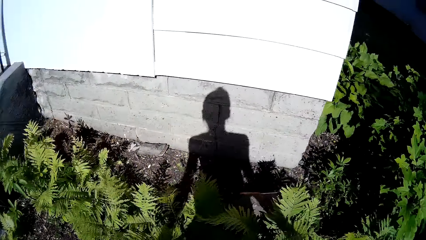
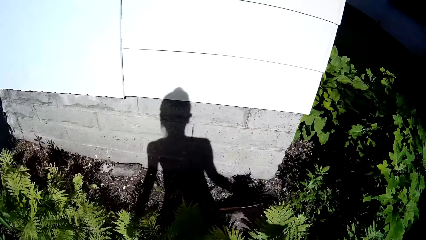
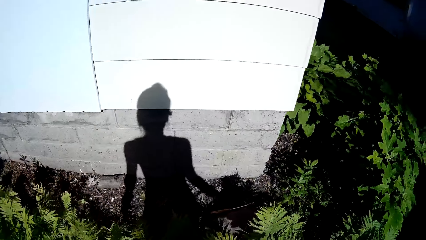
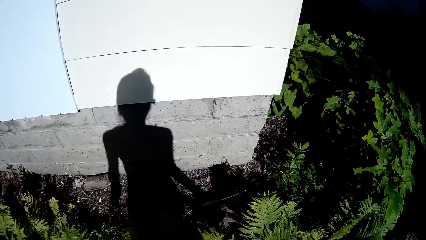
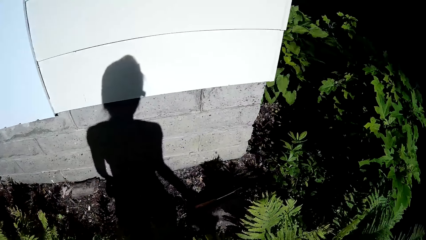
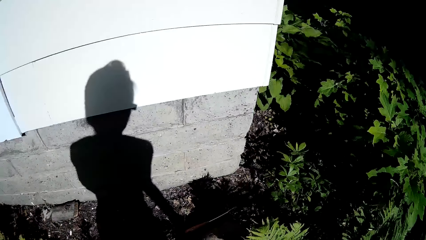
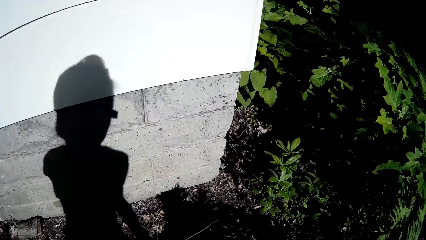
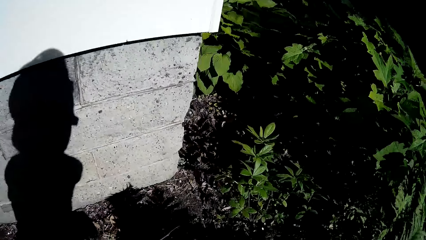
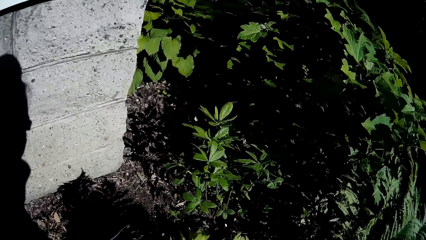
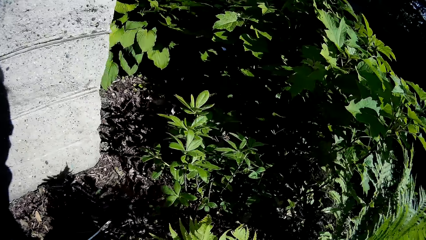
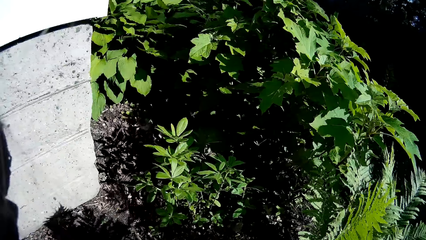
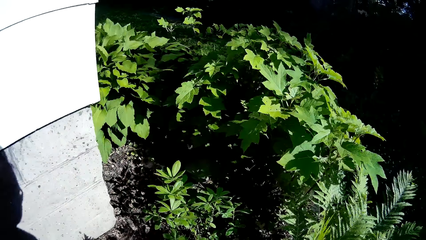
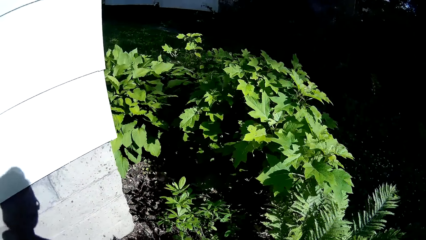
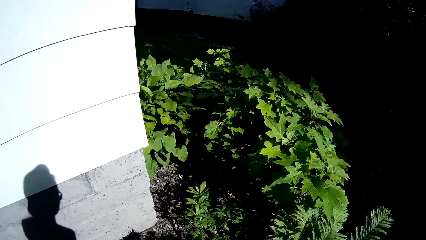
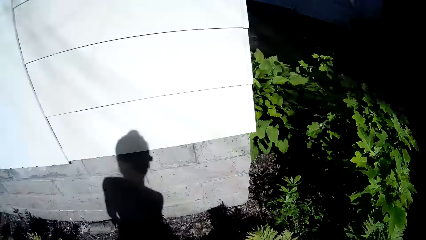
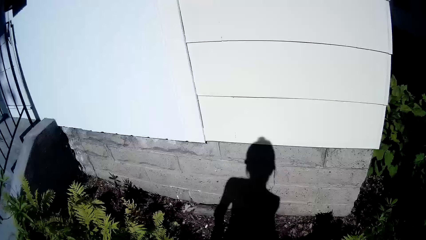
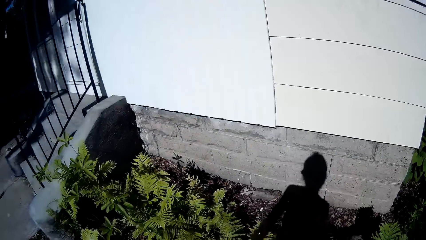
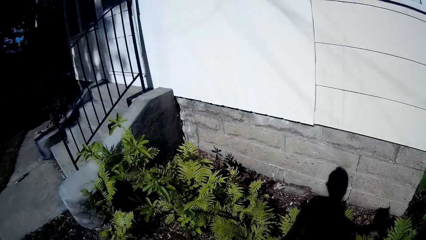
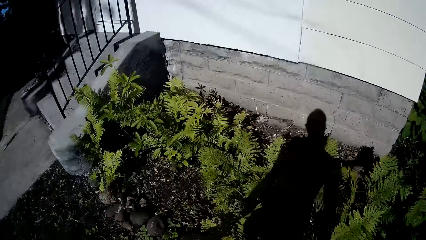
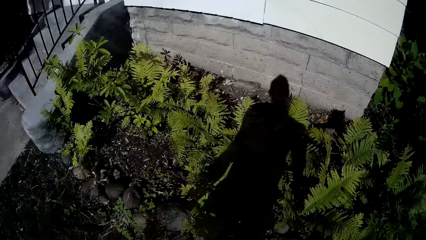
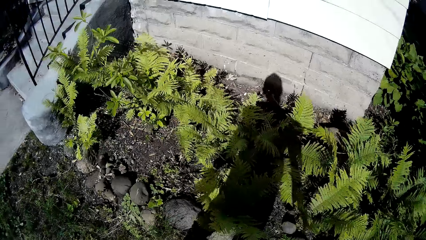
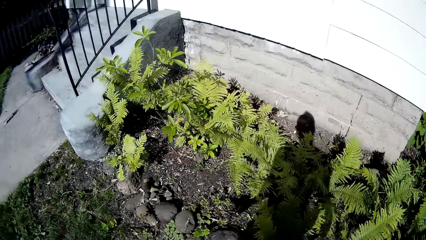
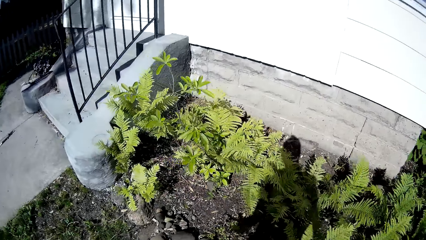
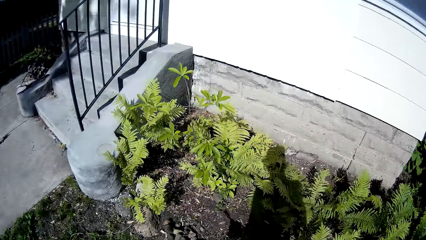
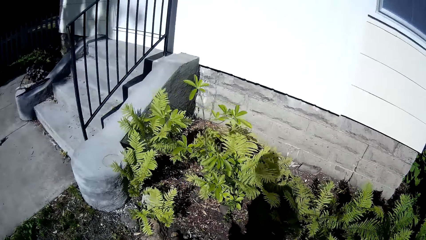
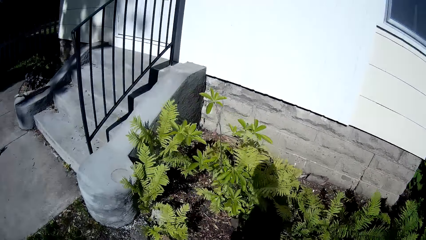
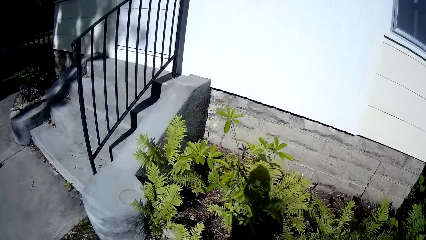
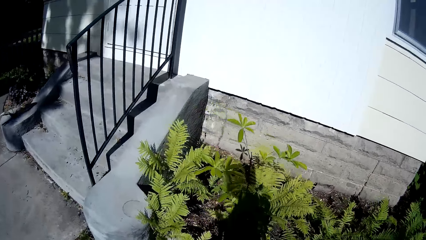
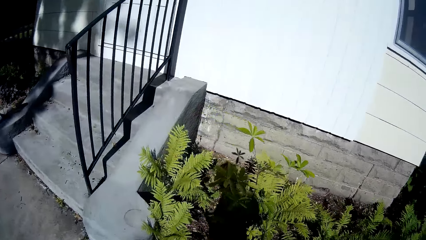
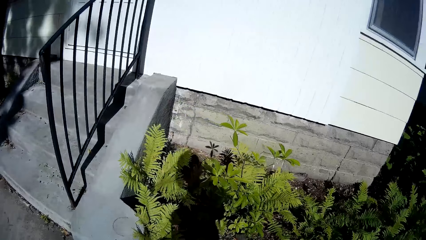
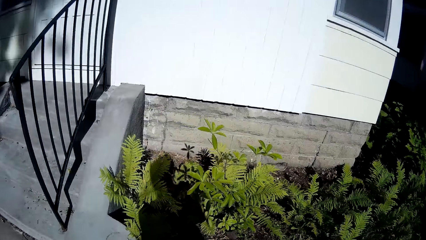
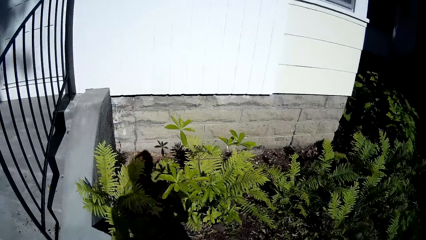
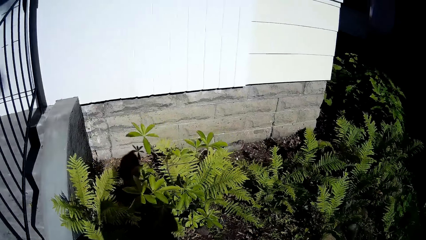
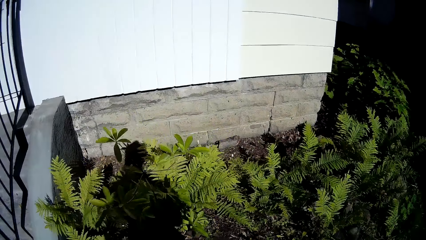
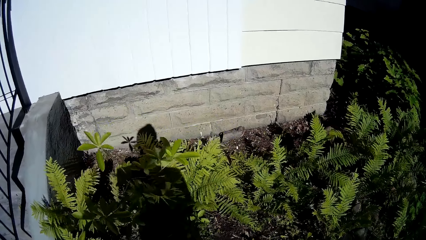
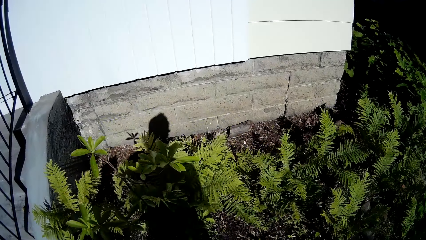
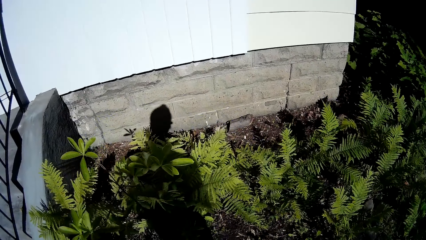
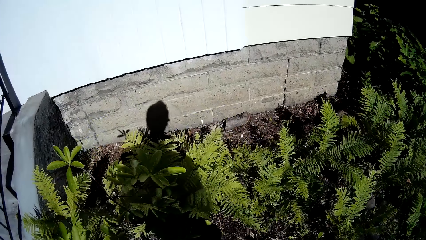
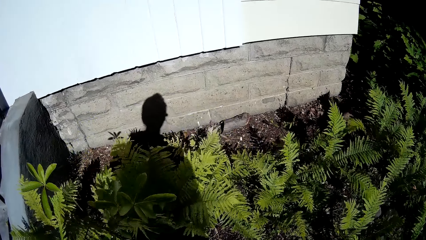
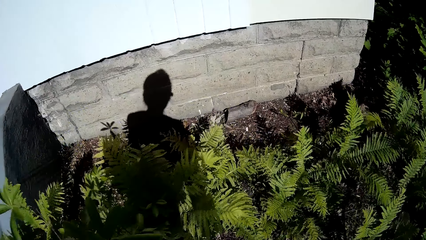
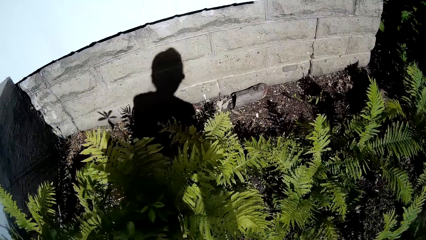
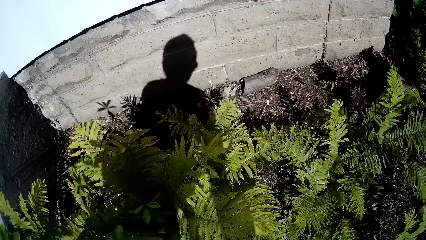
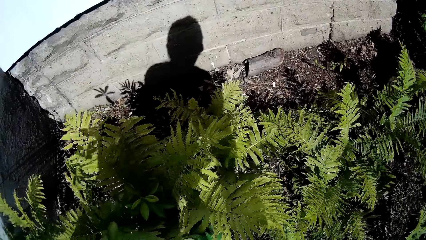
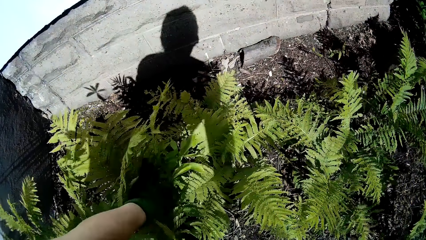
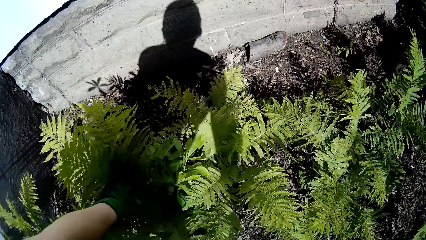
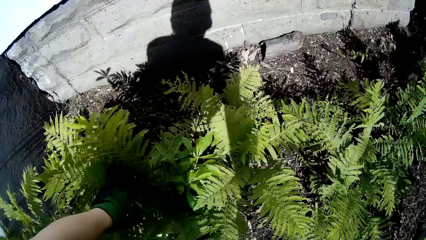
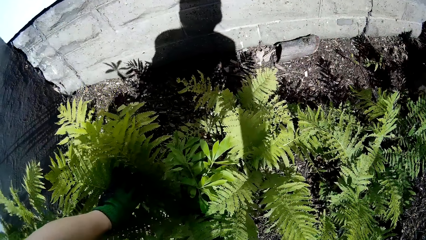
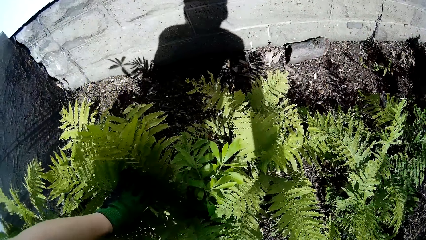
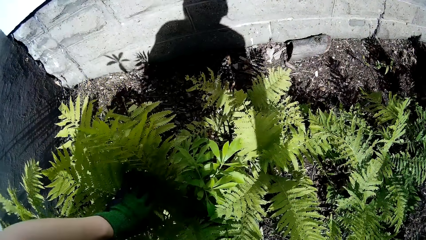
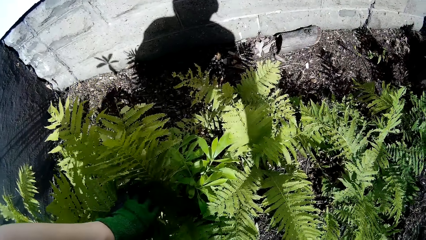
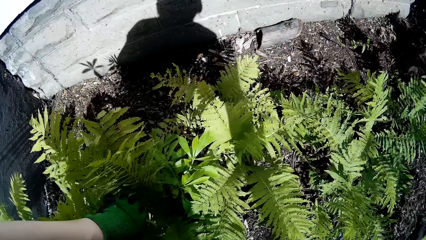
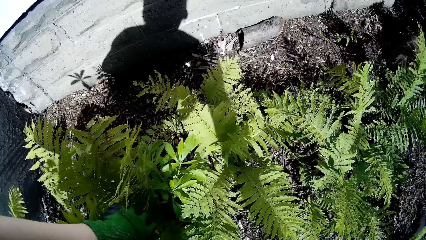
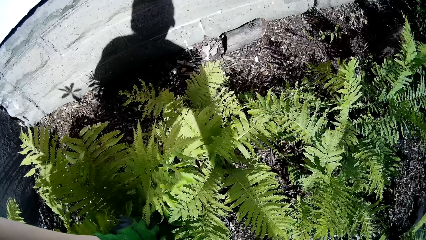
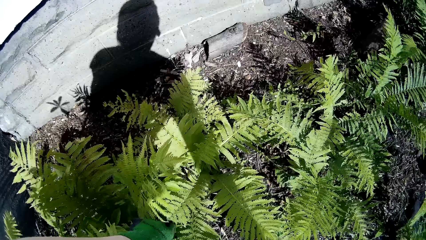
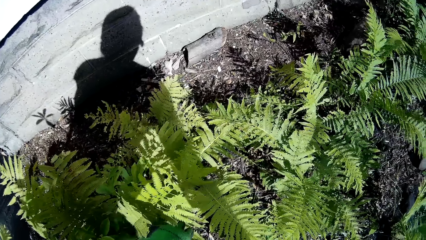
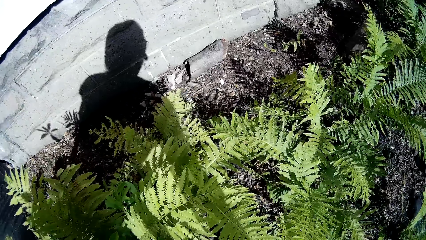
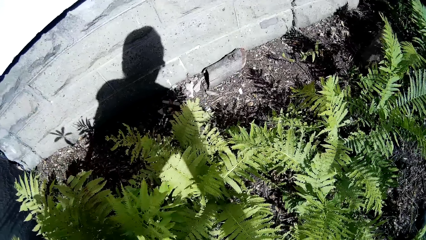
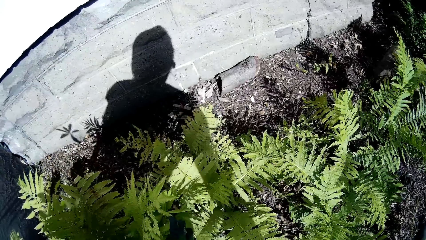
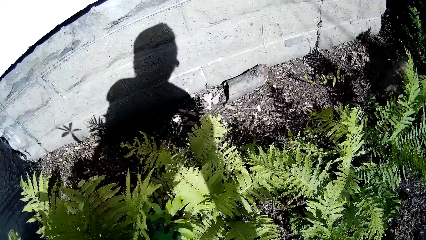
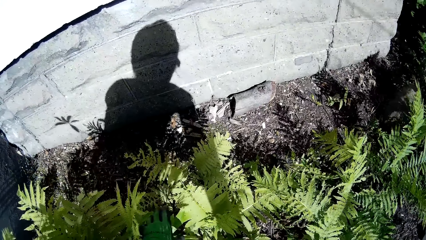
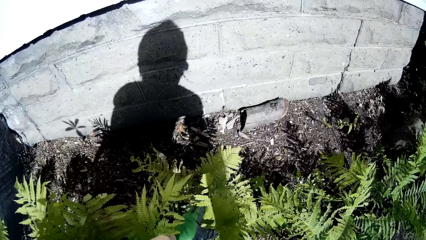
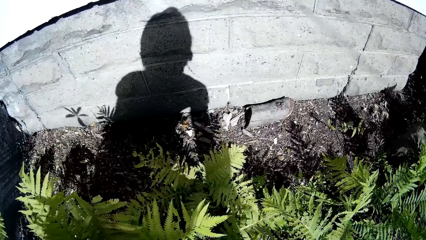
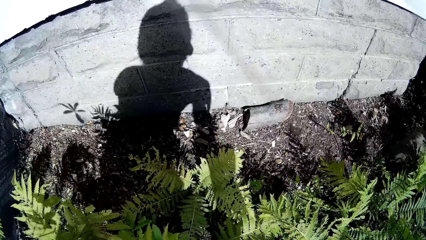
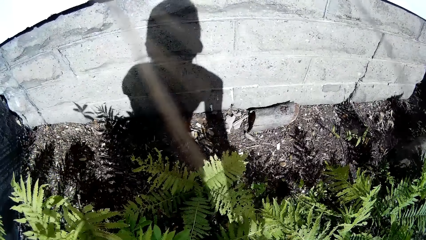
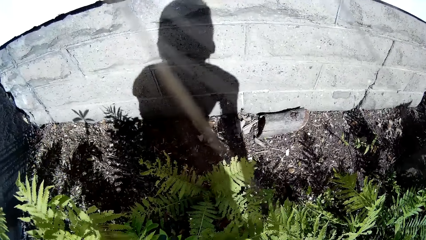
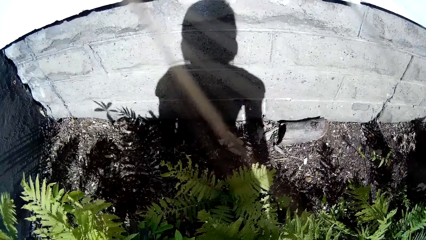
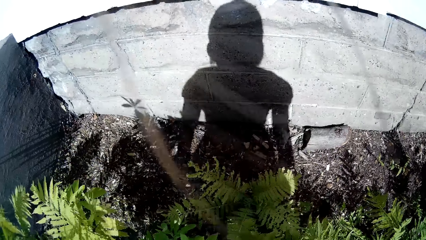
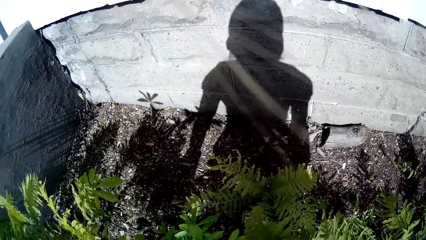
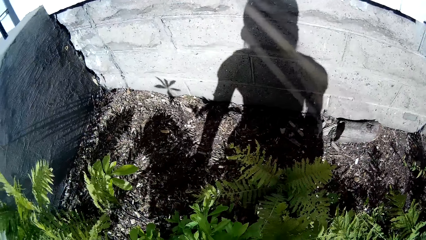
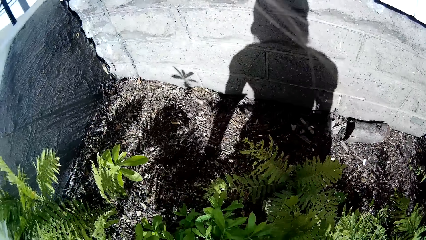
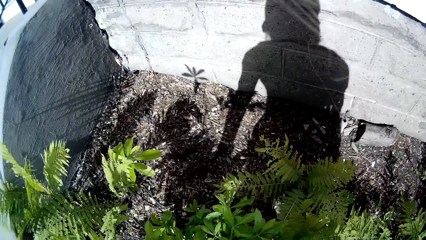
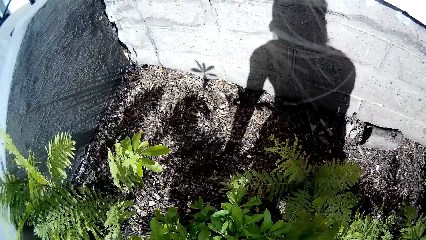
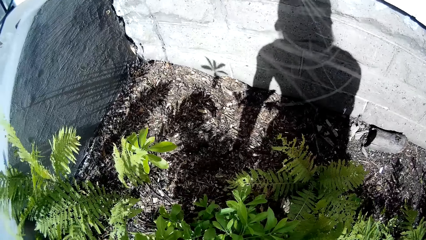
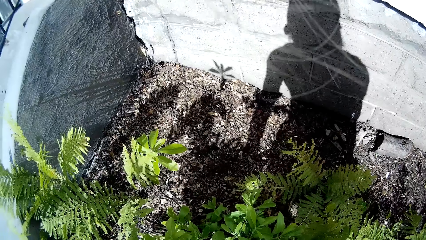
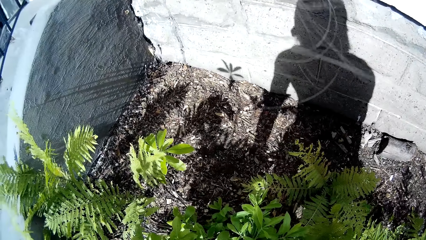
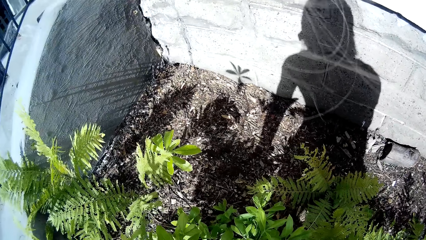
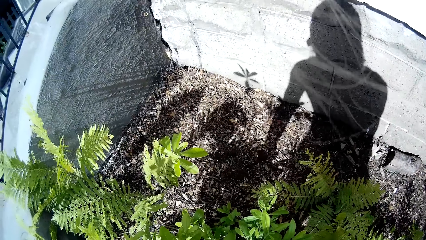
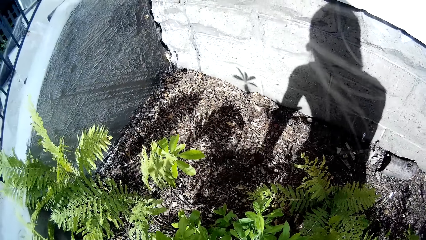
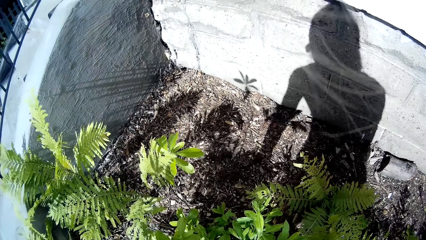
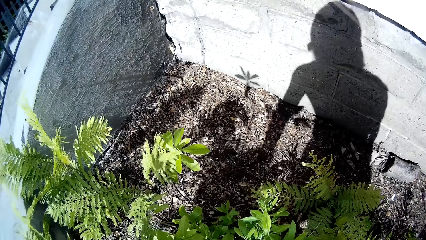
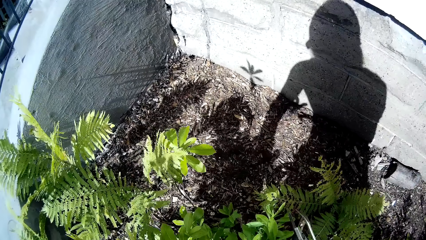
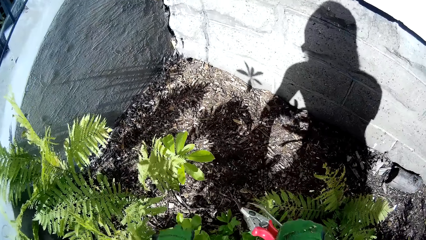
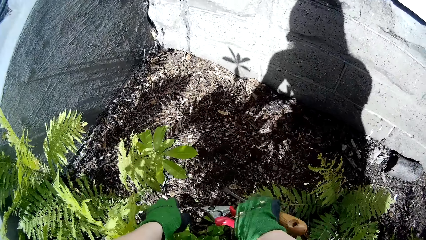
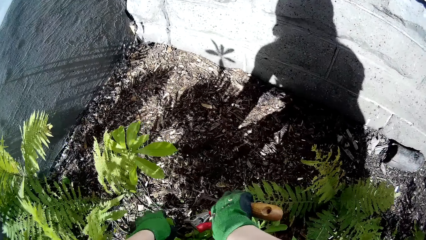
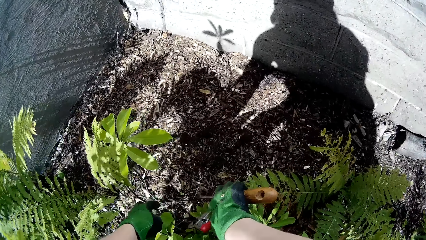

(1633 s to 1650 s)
The camera wearer uproots. She walks around. She bends. She checks on the fern plant. She moves the plant with her left hand.
